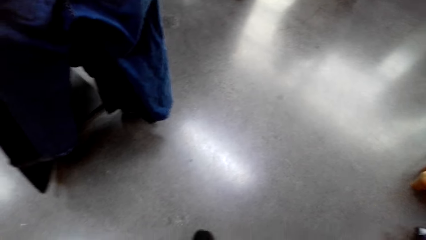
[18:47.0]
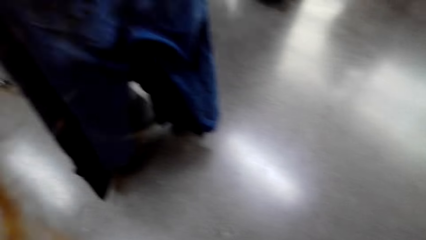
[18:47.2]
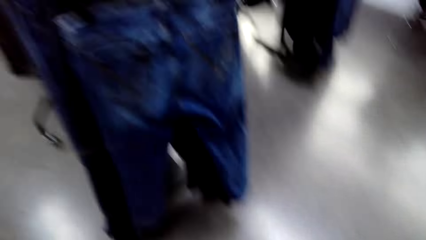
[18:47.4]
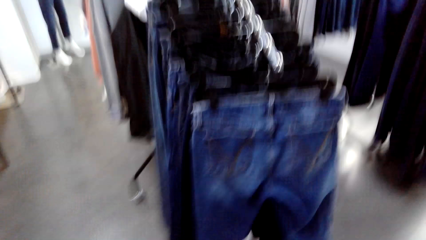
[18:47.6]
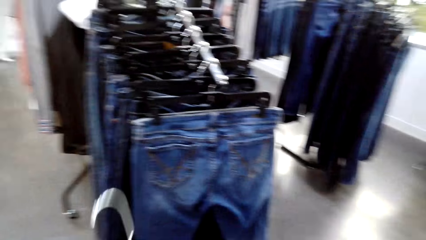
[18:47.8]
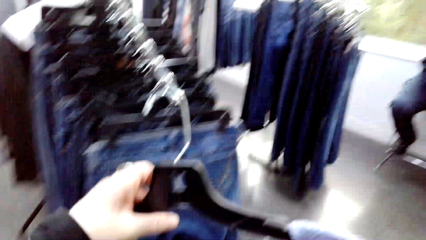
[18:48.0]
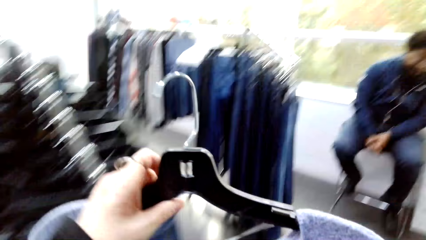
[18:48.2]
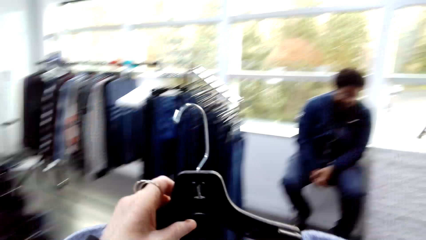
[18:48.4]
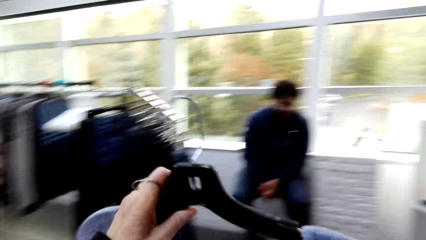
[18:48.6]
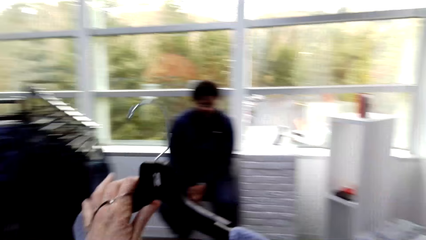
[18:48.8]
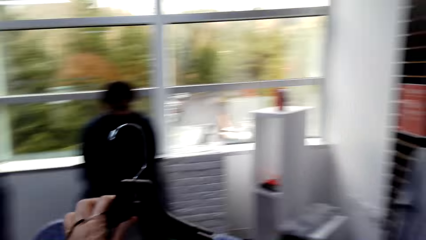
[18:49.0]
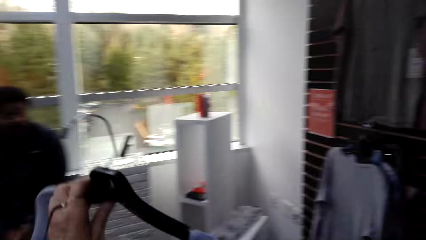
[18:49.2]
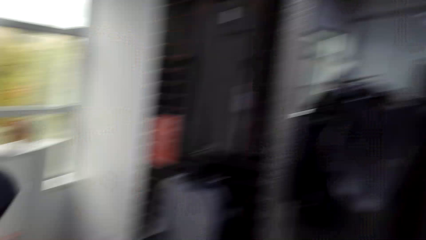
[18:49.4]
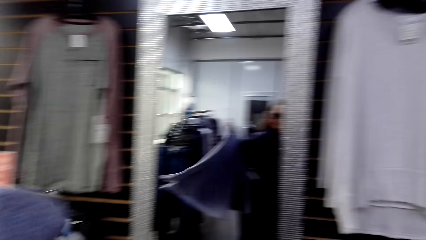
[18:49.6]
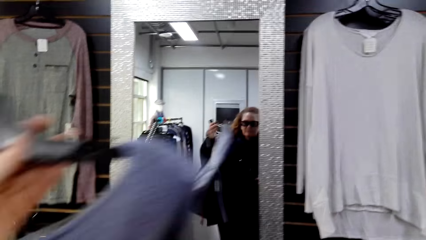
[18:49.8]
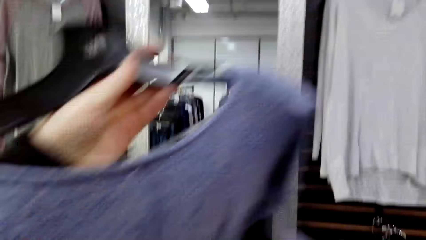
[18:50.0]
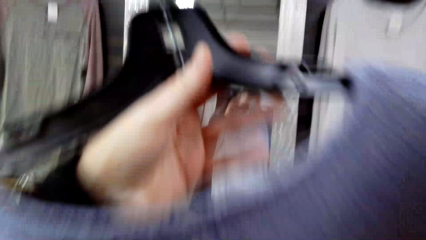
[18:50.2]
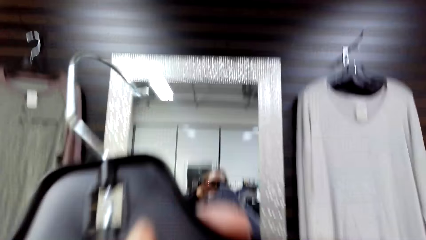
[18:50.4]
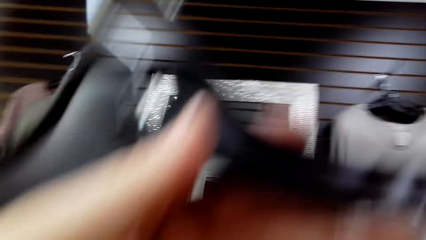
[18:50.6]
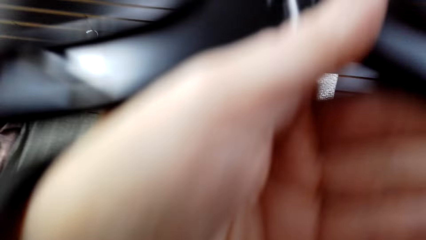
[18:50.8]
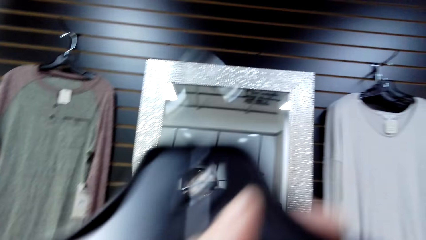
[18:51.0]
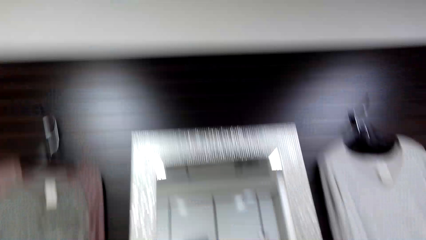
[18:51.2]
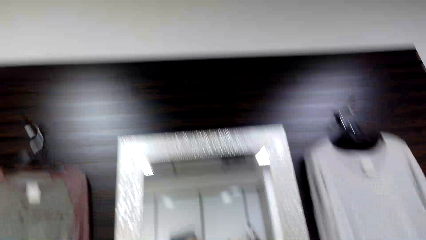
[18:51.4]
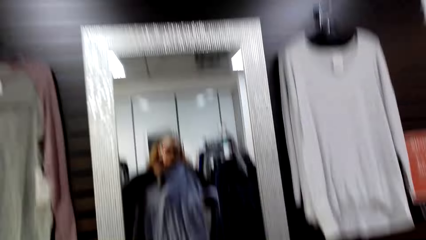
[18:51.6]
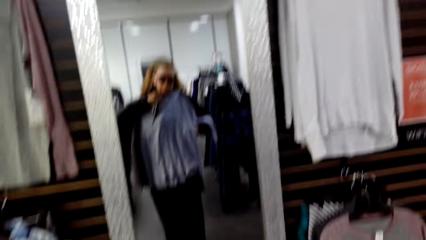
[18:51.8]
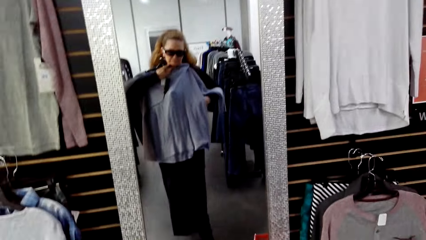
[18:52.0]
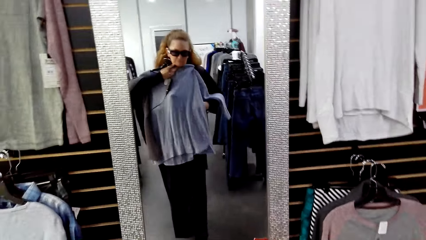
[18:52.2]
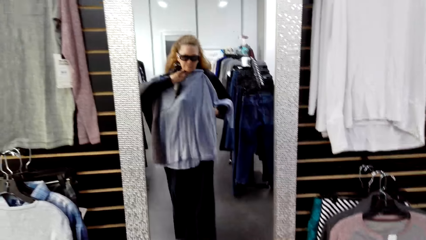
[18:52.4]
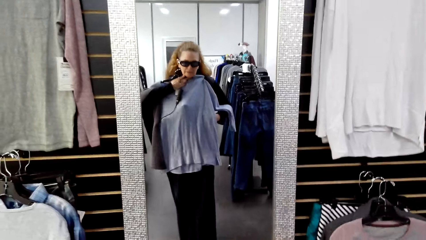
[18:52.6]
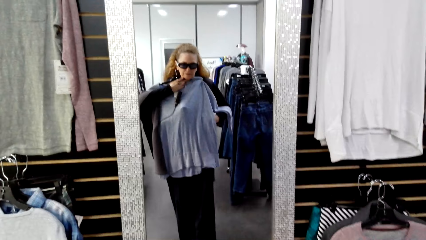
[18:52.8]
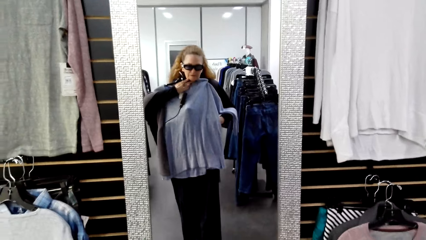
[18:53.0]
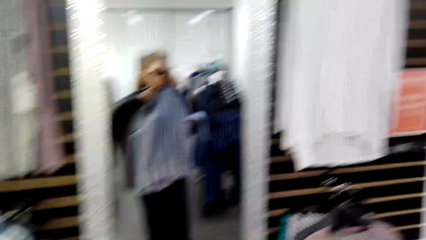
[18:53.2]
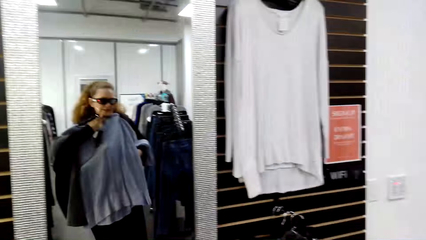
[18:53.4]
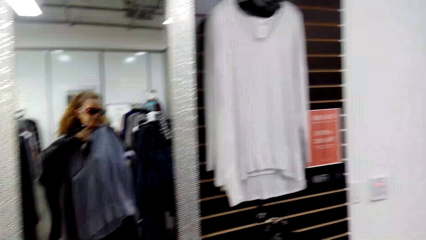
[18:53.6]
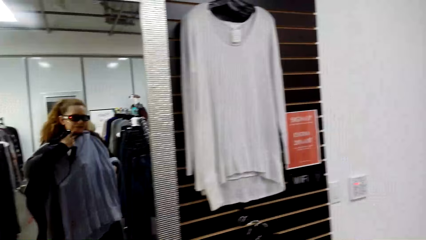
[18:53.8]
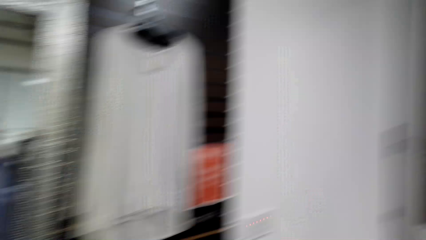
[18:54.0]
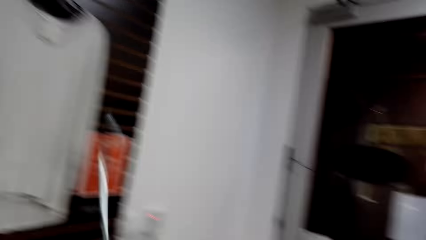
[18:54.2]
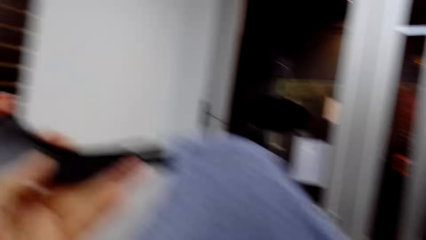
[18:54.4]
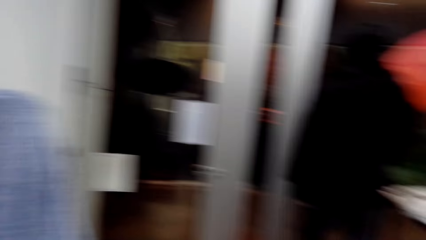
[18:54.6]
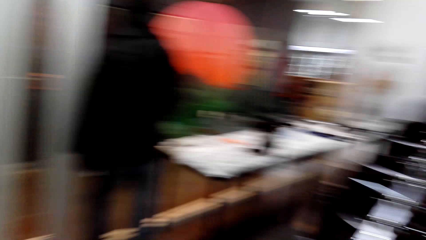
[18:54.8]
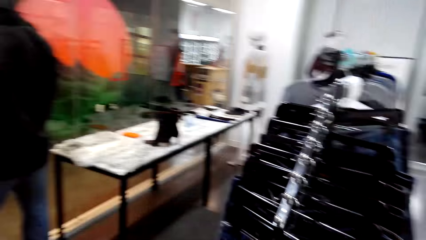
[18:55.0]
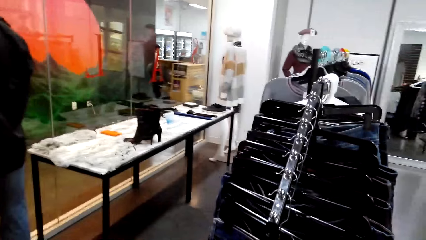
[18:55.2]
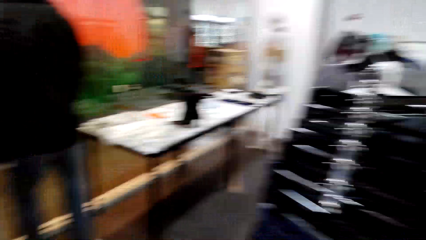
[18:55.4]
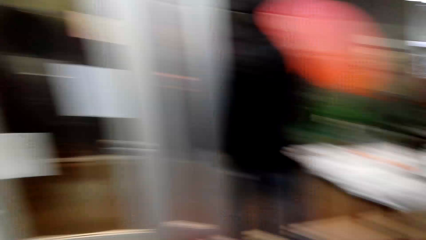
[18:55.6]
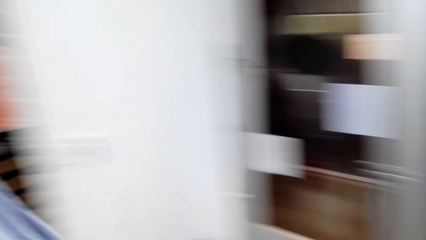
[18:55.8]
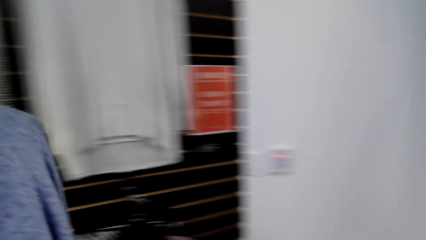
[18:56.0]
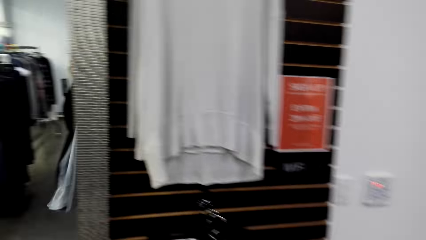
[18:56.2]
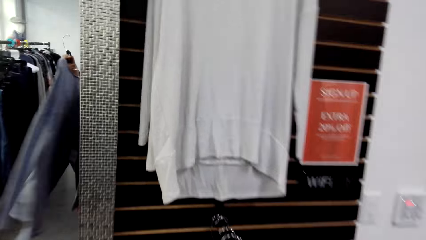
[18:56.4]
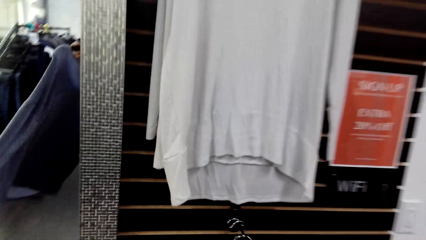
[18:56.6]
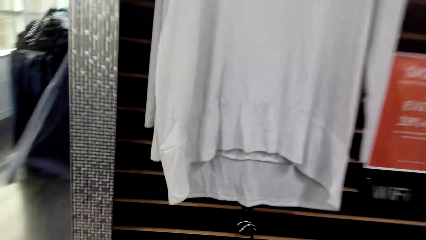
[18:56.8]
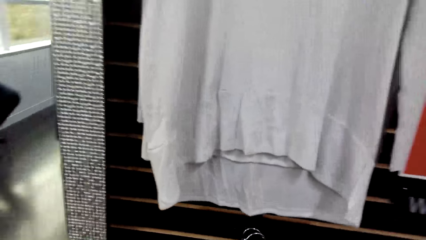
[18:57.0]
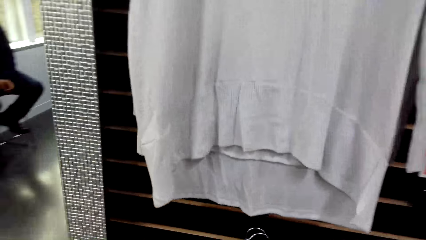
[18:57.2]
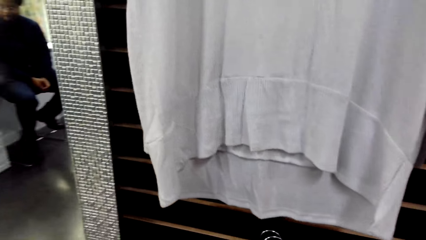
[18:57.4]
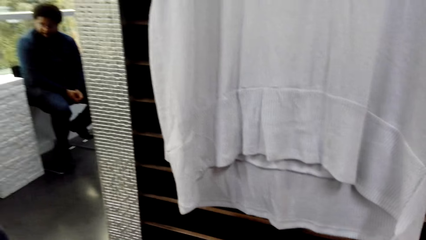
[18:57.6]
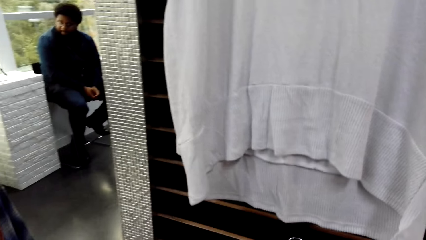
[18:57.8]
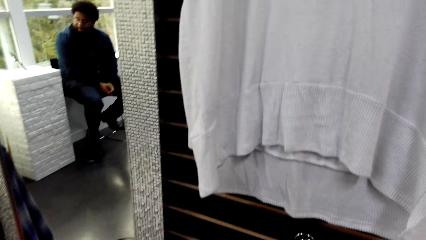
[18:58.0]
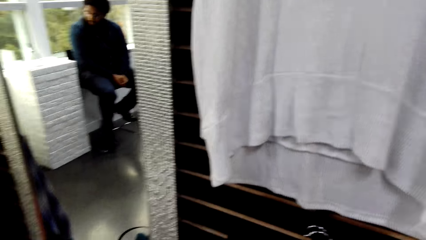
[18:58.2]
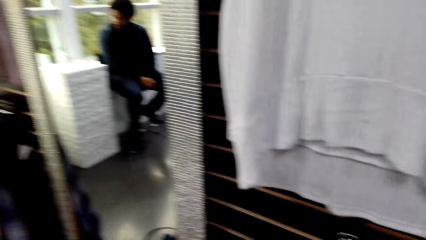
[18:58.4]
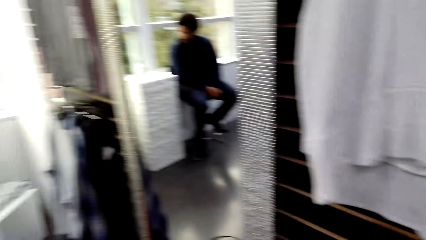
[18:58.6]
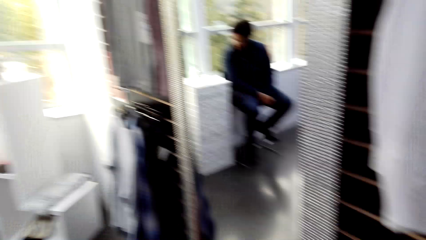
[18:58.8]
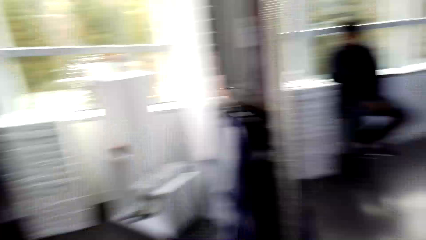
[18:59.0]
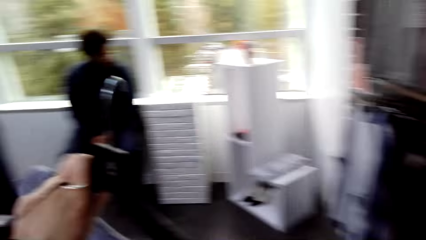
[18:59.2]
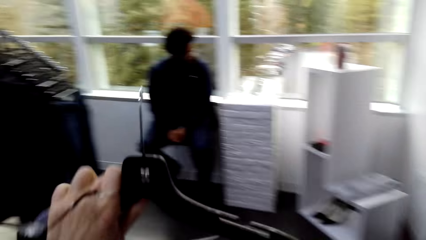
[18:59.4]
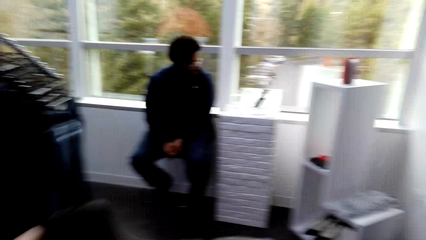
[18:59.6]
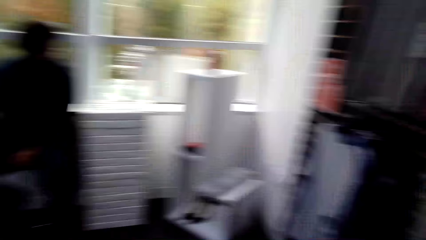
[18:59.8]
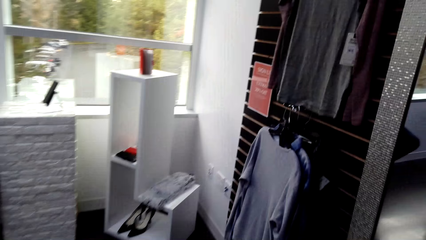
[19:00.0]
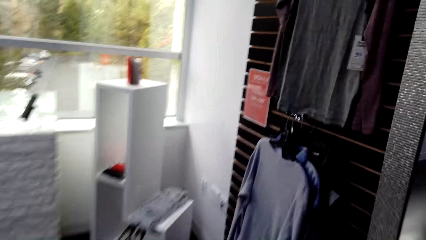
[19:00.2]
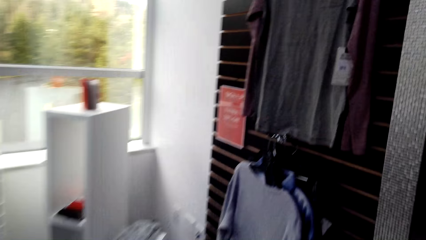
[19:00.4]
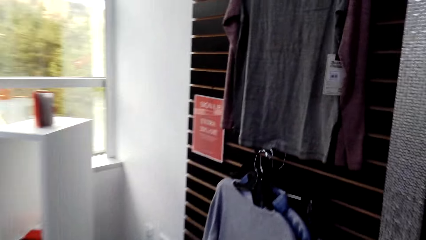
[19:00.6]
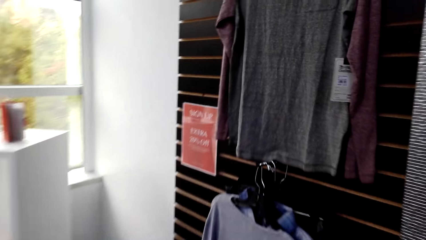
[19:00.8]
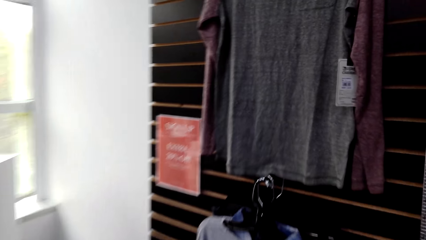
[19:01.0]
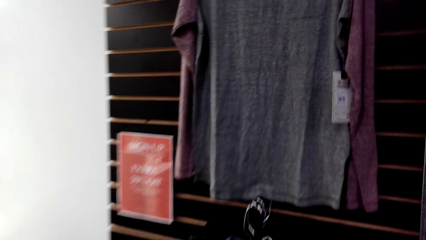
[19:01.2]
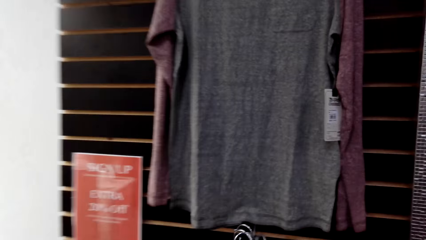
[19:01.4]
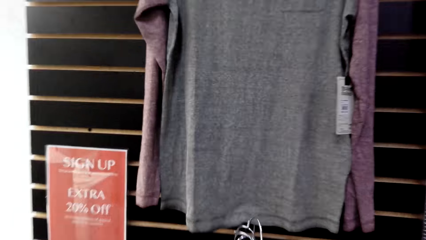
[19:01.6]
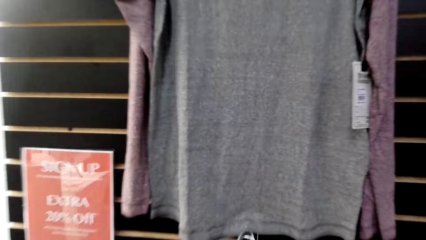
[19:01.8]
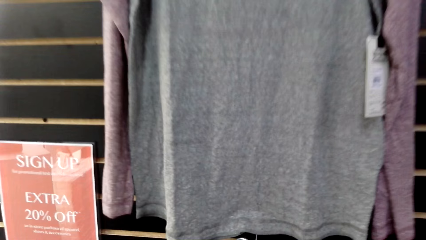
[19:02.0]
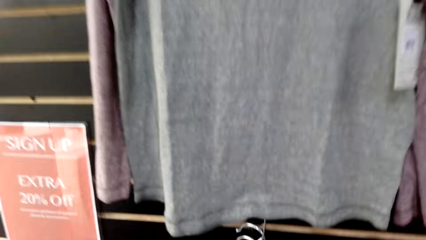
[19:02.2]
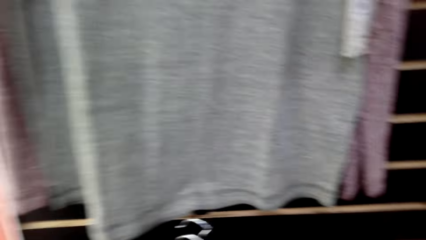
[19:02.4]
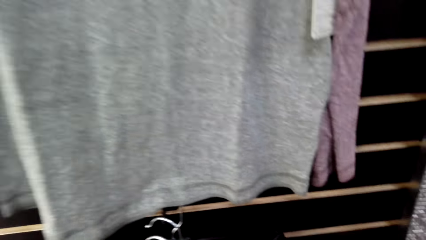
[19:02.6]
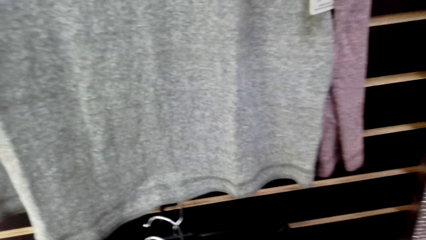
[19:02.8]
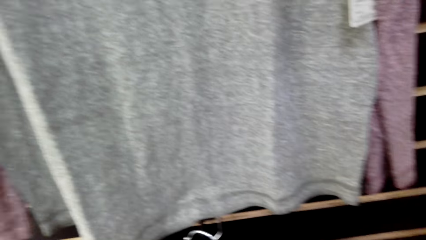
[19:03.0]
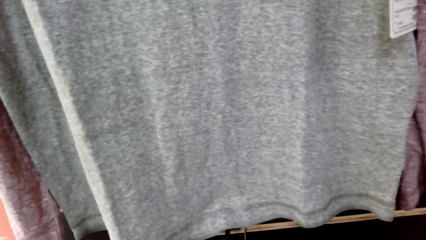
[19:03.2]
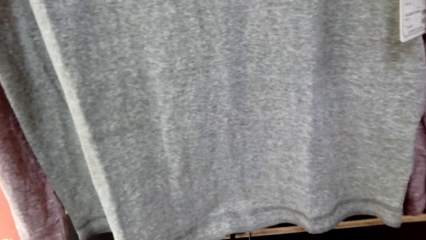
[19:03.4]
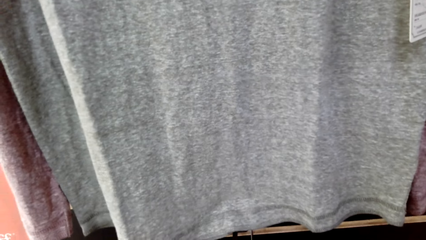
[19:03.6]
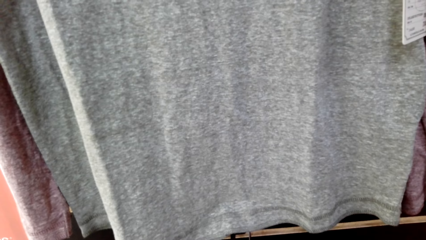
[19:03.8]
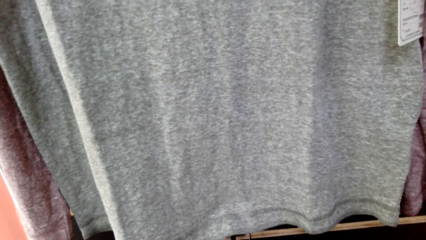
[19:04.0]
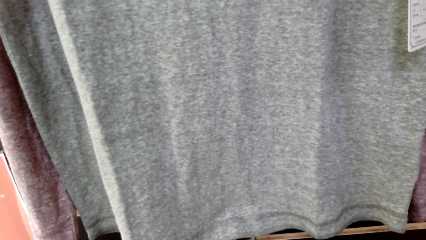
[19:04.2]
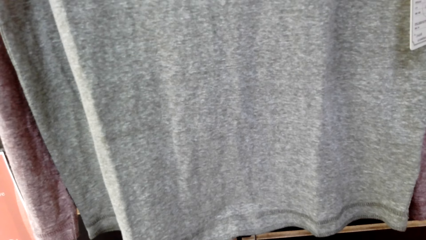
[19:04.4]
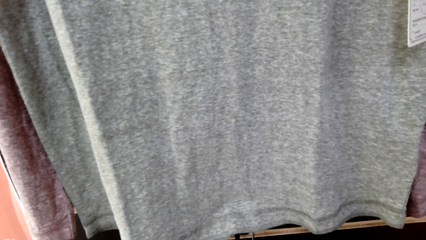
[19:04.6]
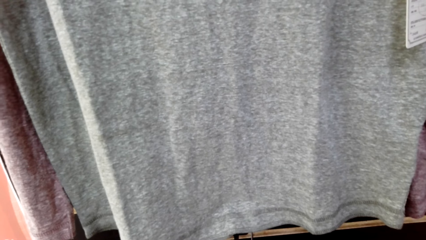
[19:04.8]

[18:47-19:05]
The camera wearer walks around in the clothing store. They hold a cloth in the store. They fit the cloth in the store. They look at the mirror. They walk around in the clothing store. A man sits on a chair in the clothing store. The camera wearer looks around the clothes store. They hold the cloth in the store. They walk around in the clothing store. They pick clothes on the hanger stand.
